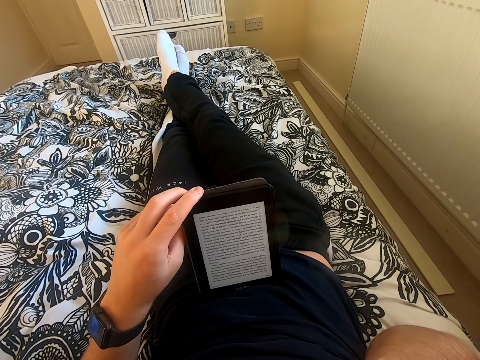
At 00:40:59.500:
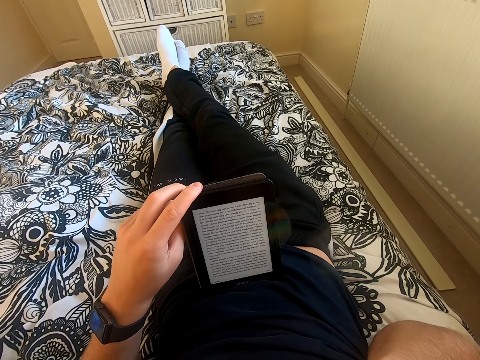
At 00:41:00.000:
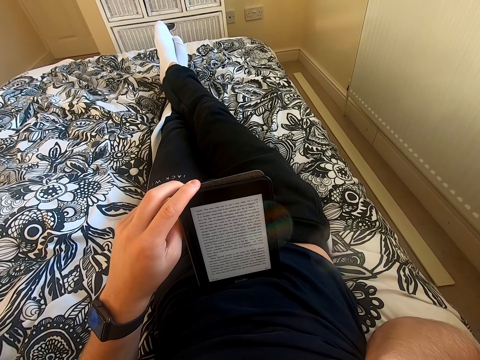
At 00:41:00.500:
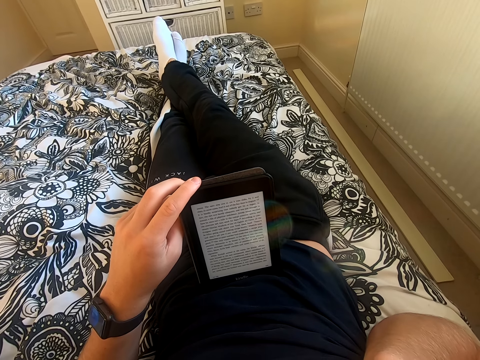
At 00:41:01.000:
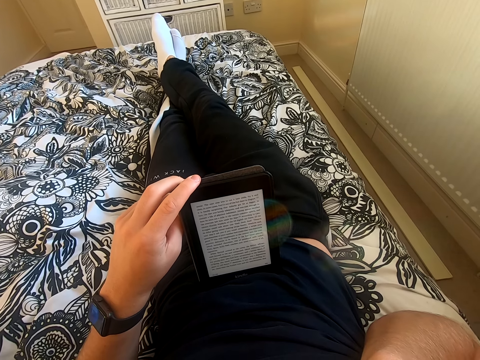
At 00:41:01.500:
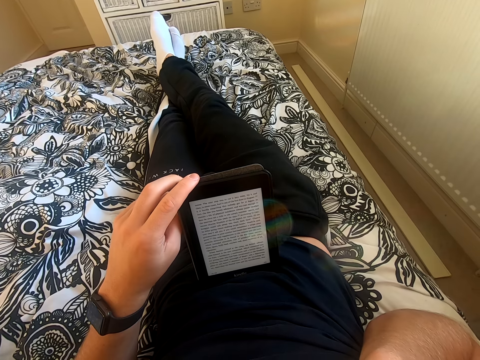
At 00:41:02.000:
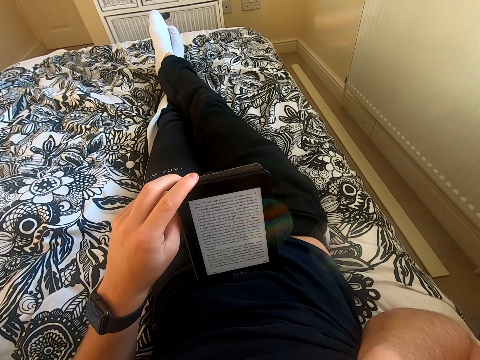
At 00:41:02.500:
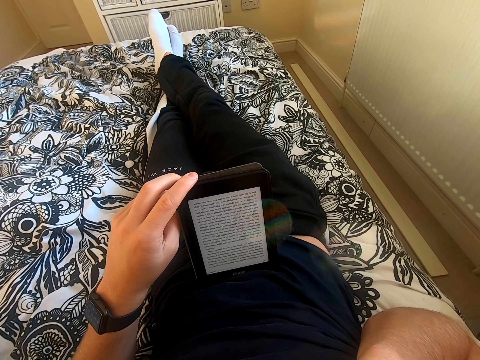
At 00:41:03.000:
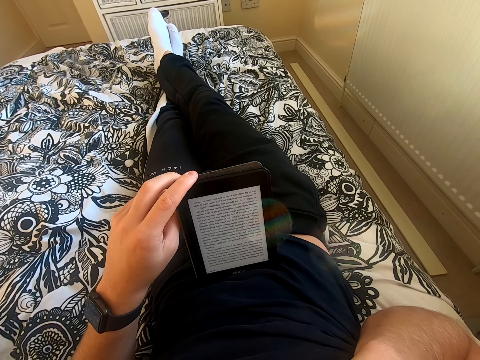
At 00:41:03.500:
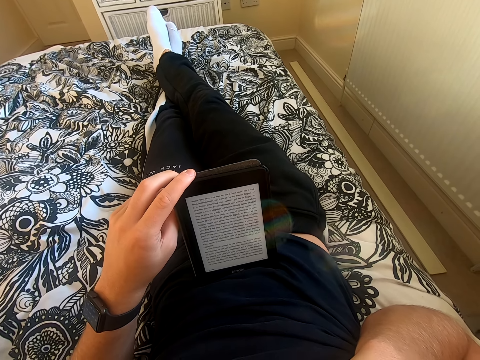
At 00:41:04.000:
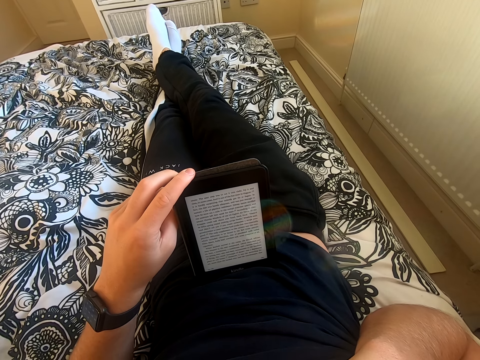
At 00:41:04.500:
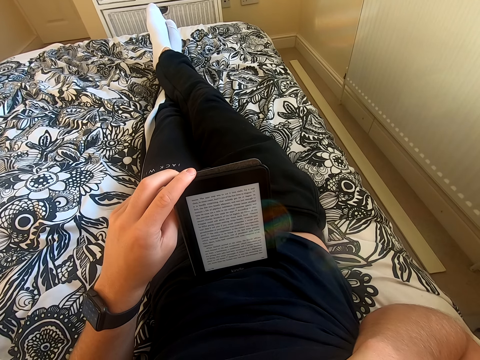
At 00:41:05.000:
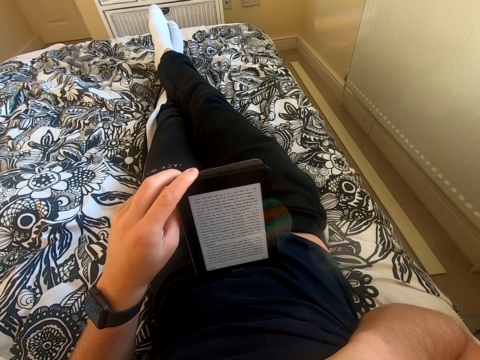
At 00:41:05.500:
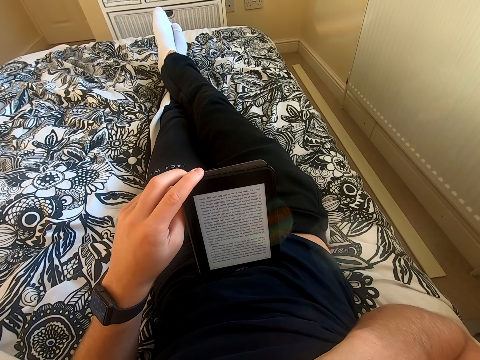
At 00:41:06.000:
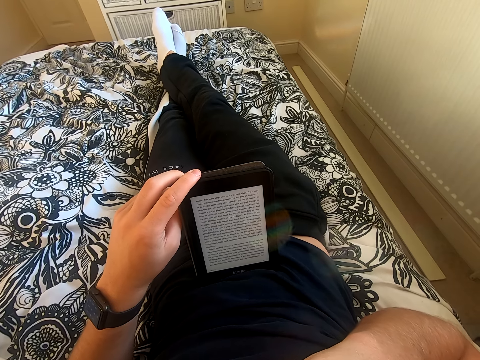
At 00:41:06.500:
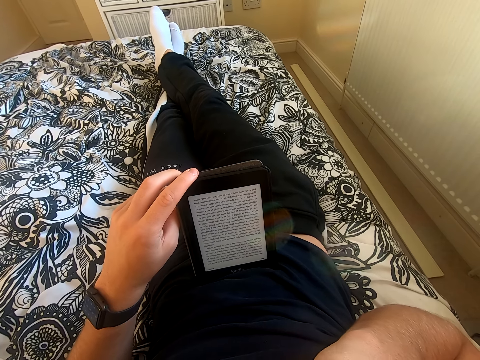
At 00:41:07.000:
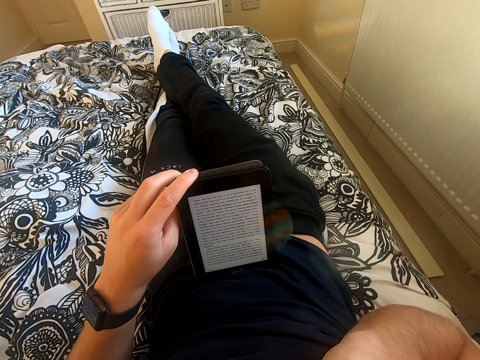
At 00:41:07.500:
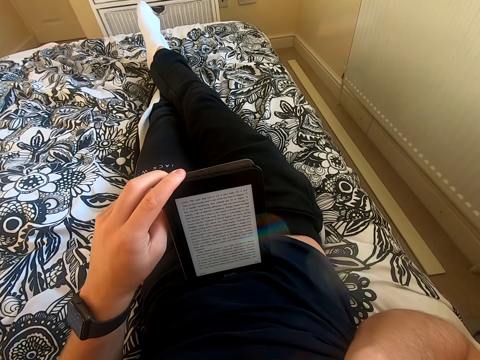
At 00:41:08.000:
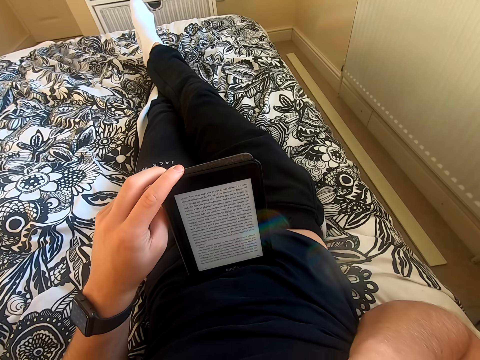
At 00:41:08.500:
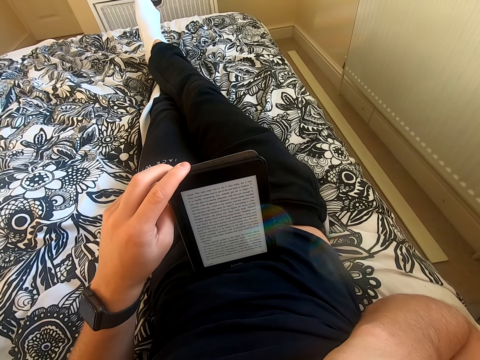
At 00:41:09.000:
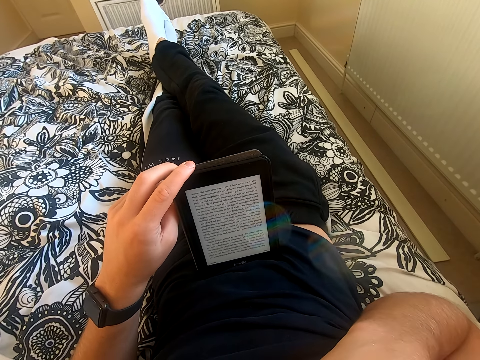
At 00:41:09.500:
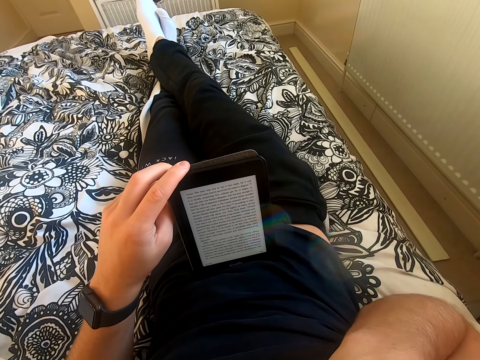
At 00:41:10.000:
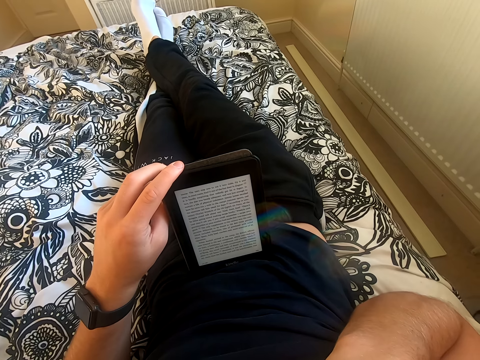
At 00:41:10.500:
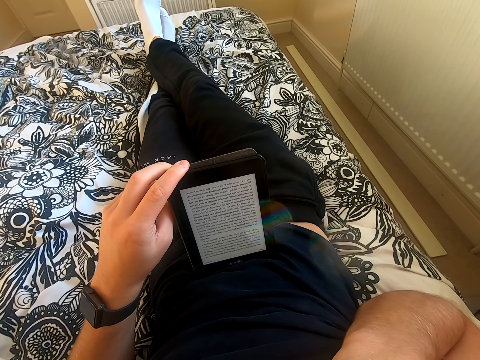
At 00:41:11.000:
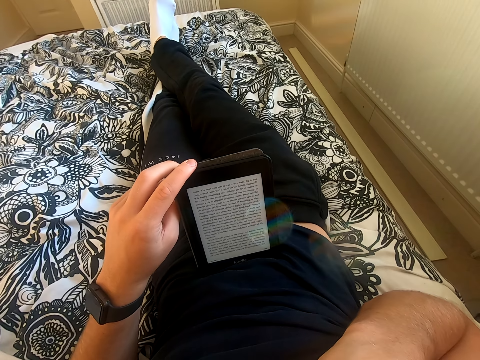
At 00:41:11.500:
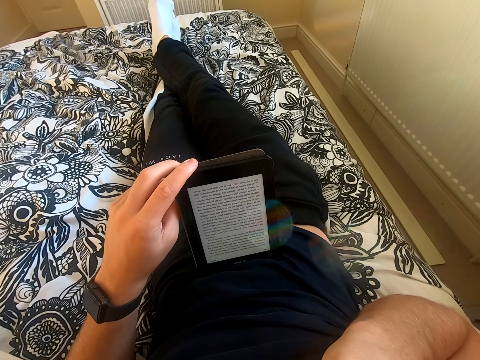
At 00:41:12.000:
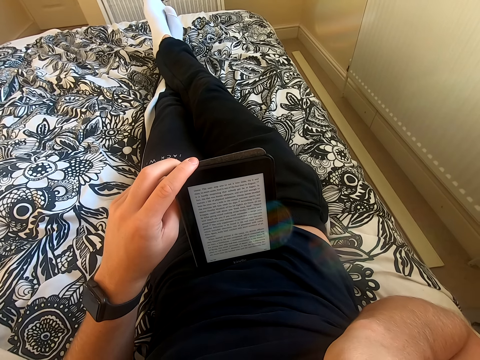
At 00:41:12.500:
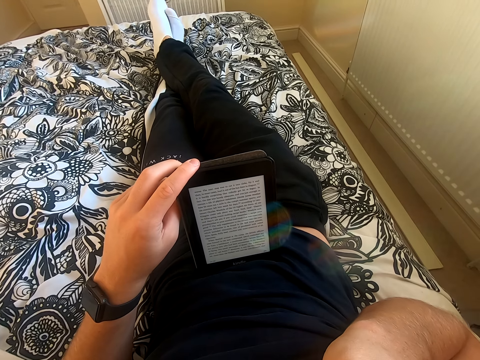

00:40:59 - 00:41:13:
The camera wearer shakes his feet.

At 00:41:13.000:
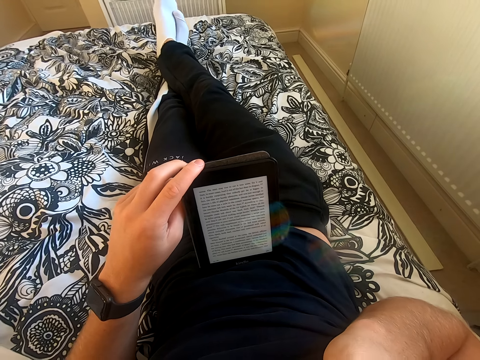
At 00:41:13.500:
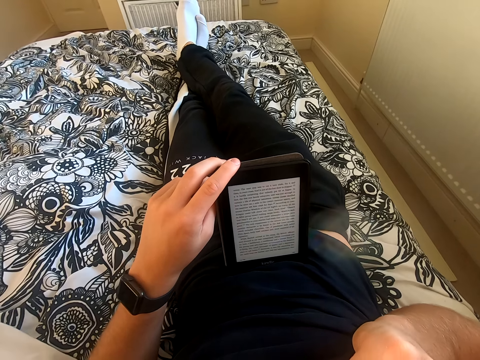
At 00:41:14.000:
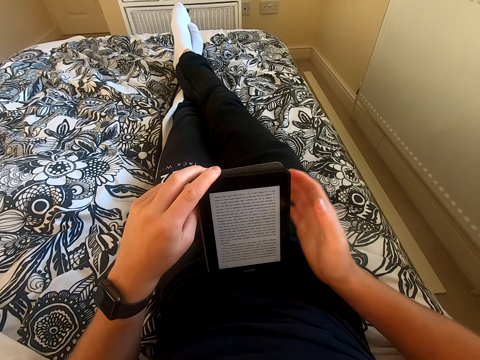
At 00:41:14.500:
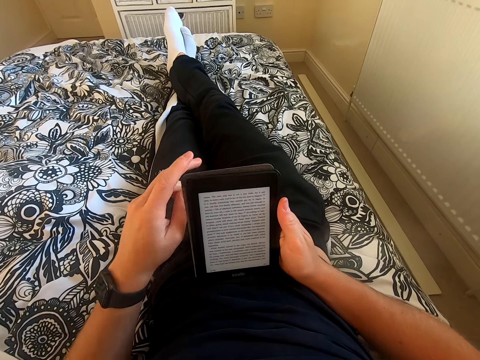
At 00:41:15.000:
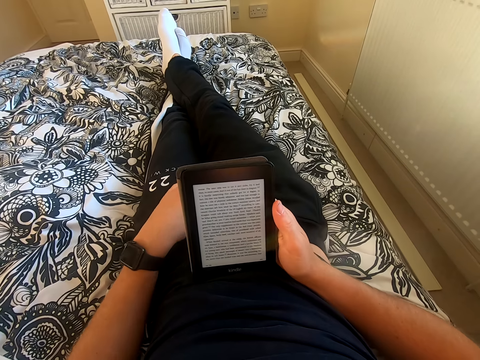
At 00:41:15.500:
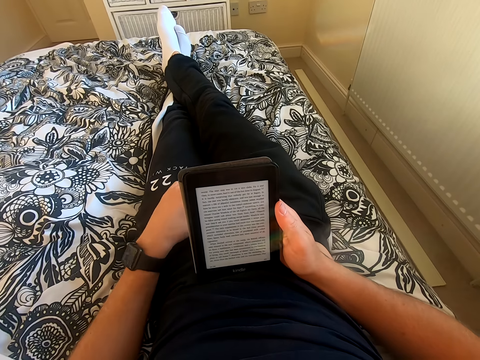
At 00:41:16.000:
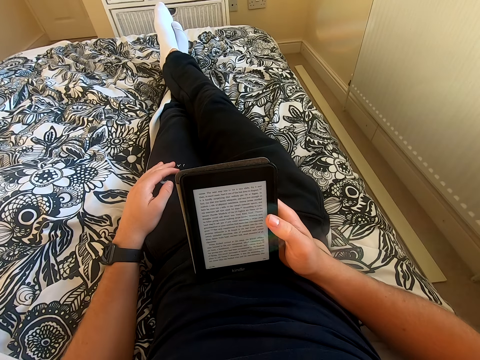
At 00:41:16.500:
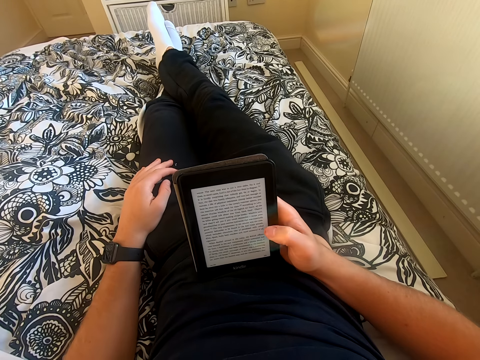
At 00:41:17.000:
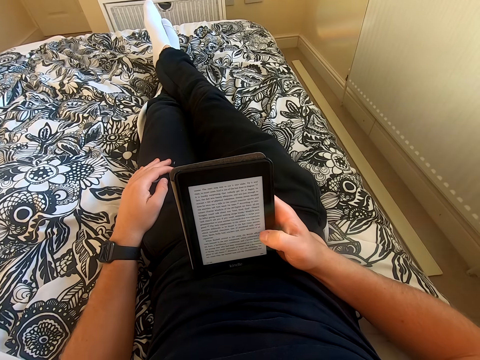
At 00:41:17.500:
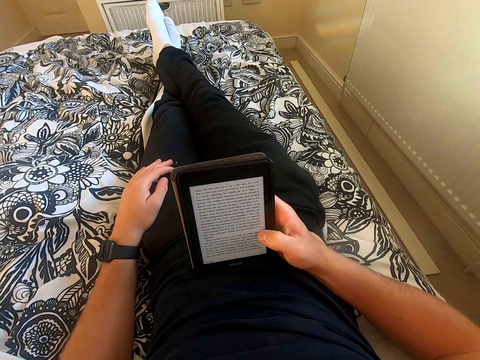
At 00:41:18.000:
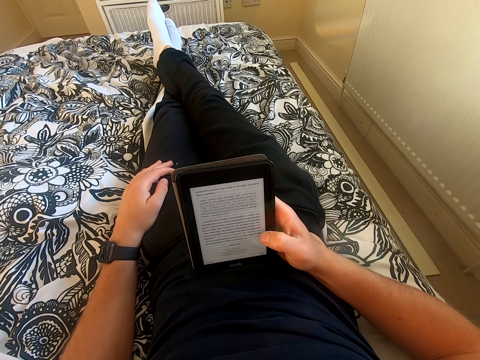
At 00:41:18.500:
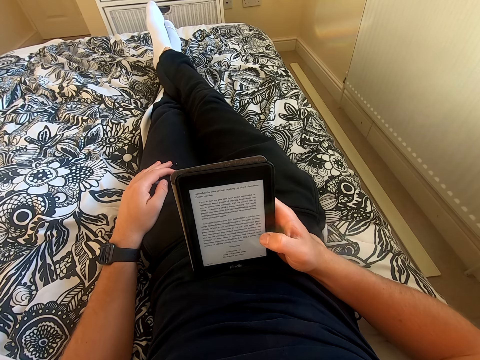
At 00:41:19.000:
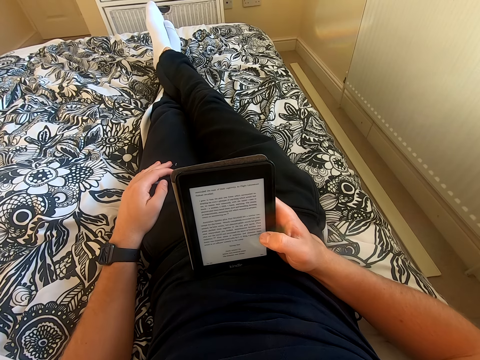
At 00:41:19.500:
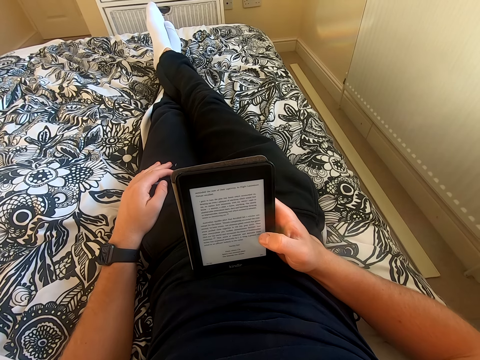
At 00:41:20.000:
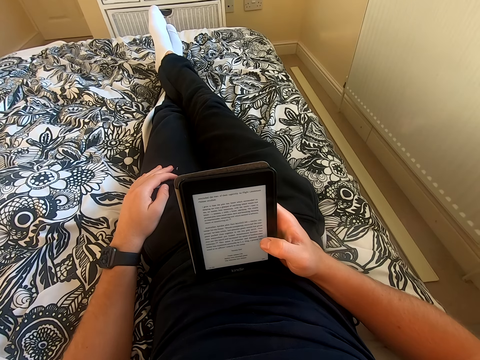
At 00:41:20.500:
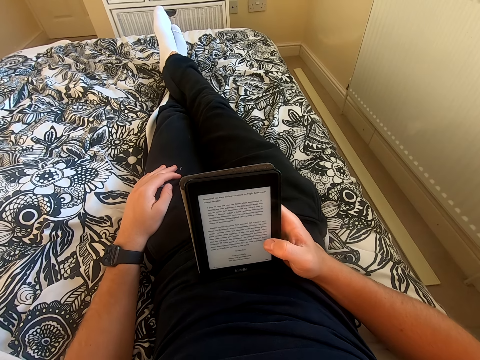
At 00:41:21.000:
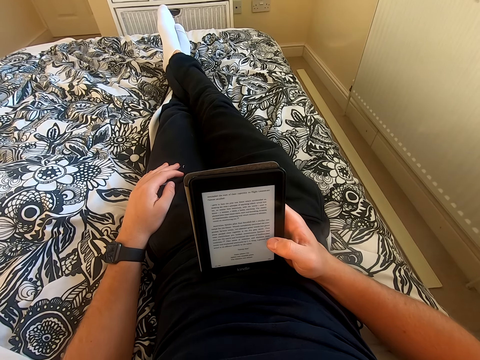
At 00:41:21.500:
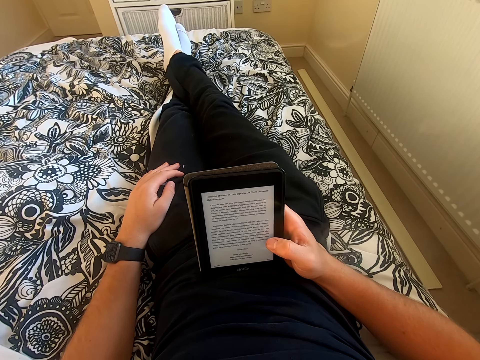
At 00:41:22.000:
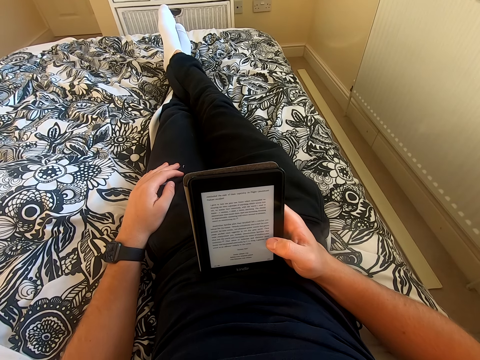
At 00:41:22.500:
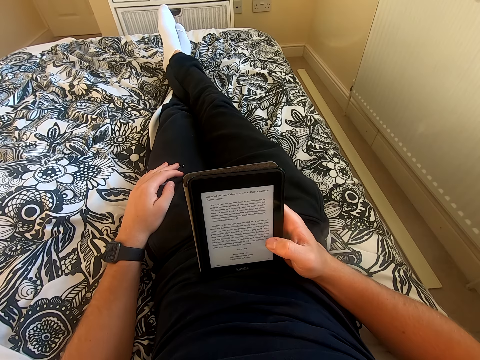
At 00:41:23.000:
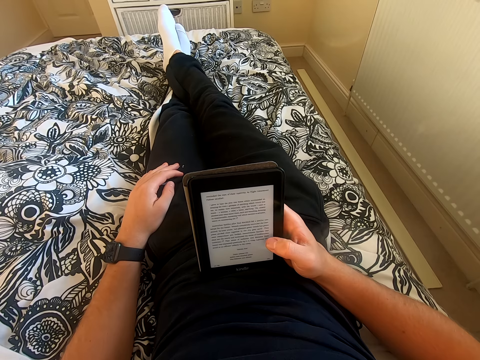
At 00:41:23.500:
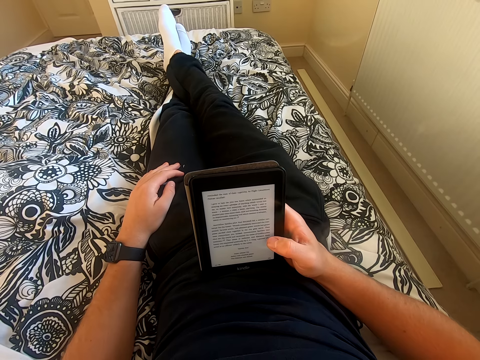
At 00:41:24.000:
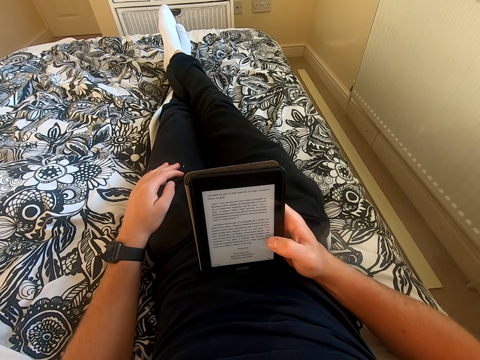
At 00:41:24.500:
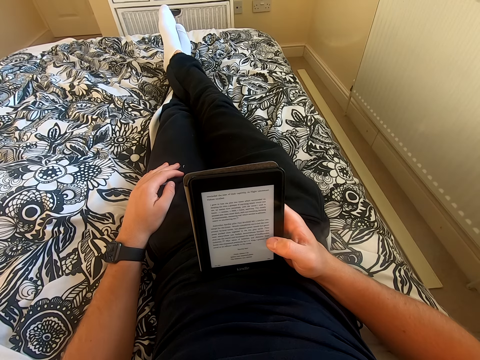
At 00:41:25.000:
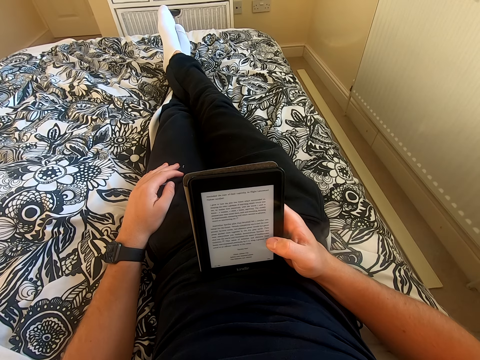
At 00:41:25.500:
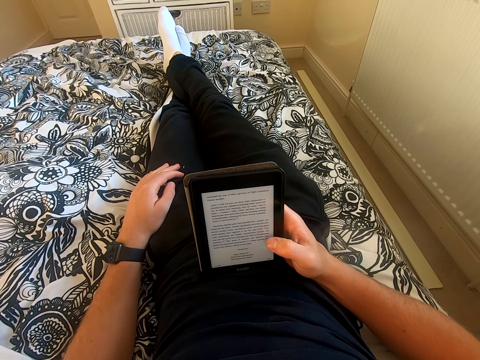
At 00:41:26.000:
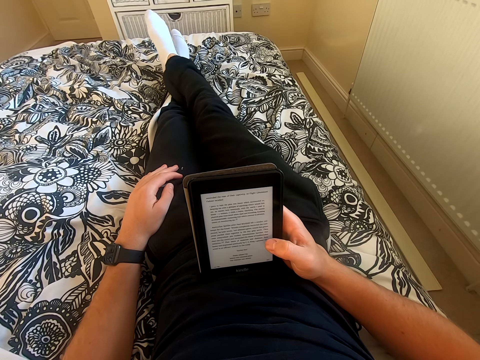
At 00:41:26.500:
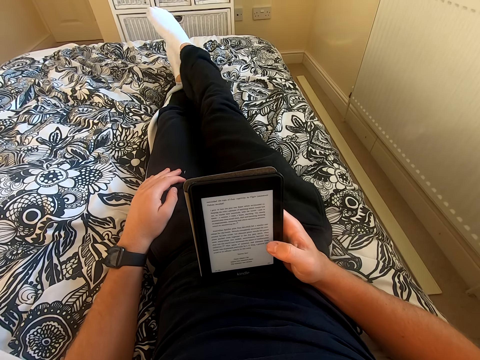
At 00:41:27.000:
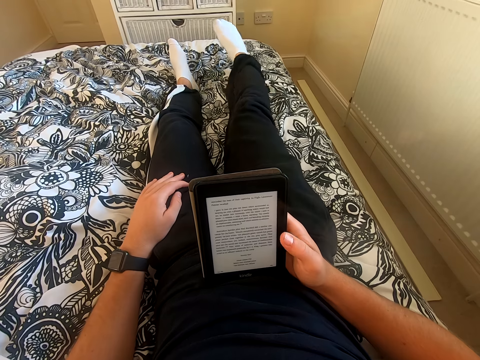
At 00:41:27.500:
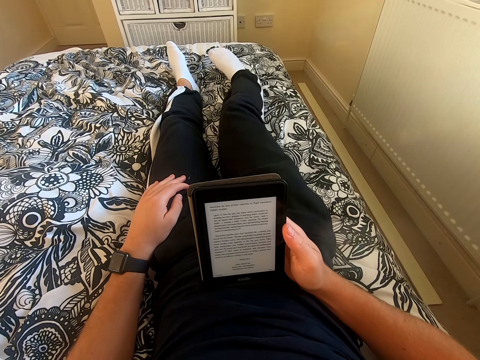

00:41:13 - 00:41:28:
The camera wearer holds the tablet with his right hand. He places his left hand on the lap. He scrolls through the tablet. He reads the book on the tablet. He removes his right leg from the left leg.
